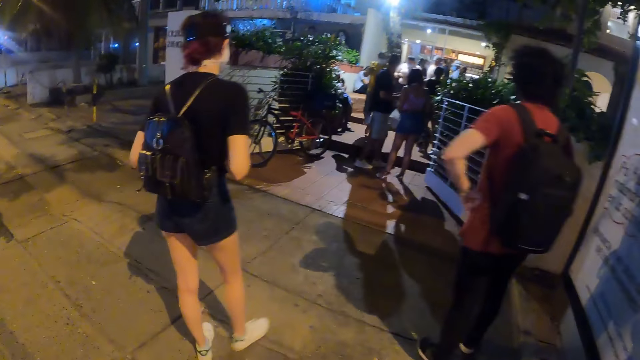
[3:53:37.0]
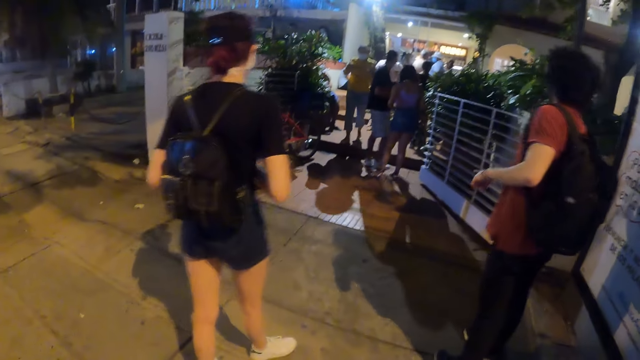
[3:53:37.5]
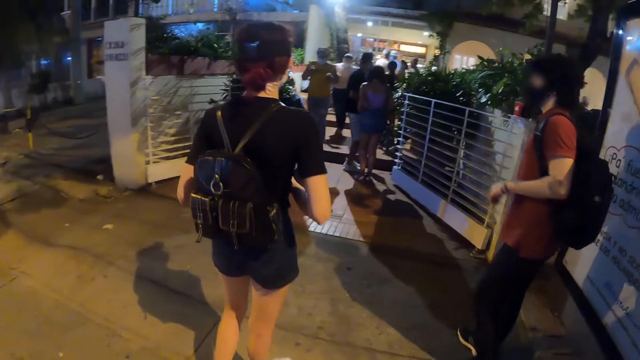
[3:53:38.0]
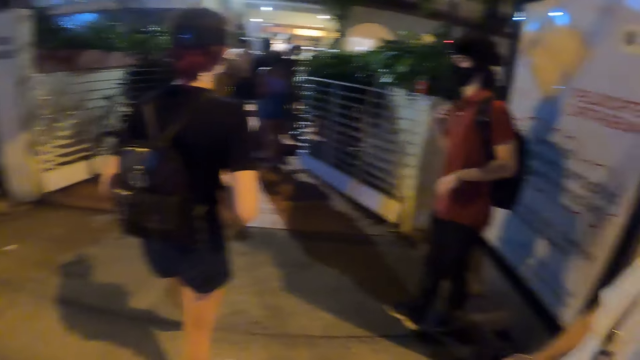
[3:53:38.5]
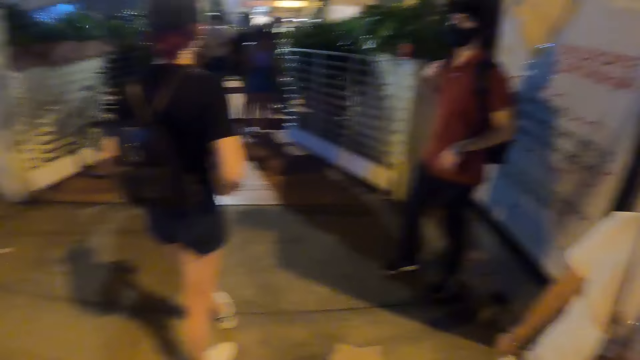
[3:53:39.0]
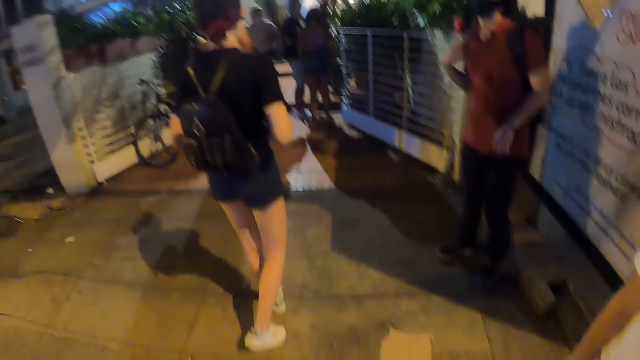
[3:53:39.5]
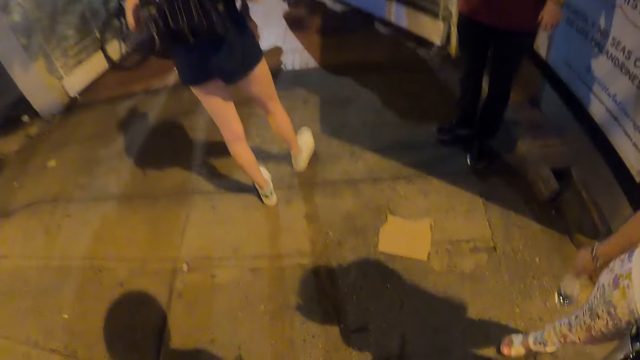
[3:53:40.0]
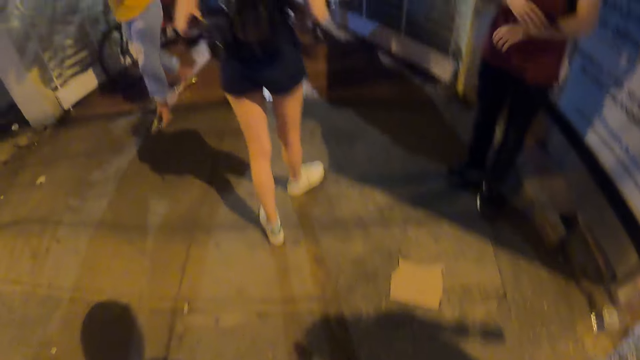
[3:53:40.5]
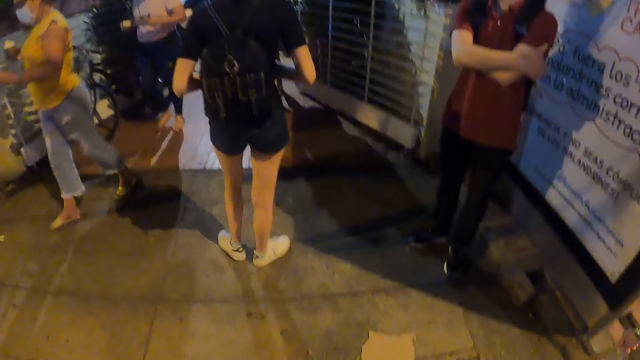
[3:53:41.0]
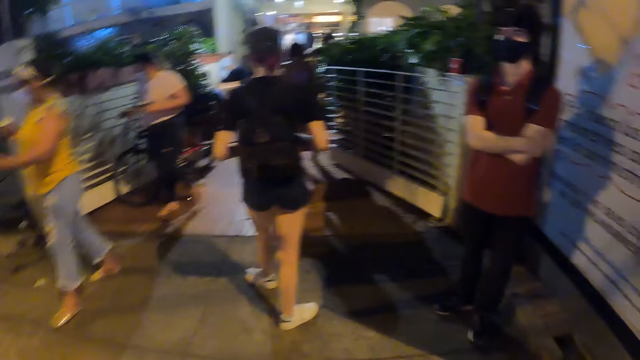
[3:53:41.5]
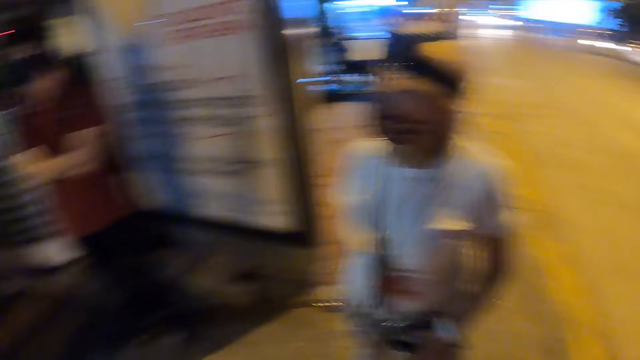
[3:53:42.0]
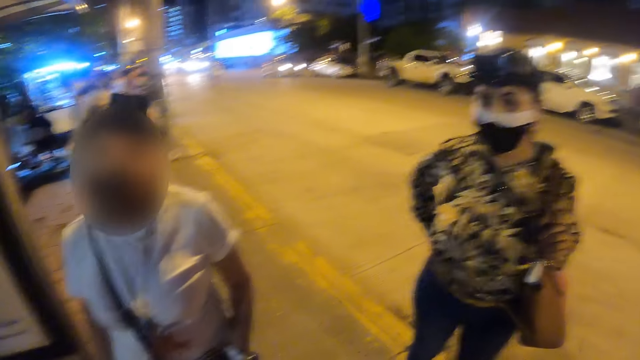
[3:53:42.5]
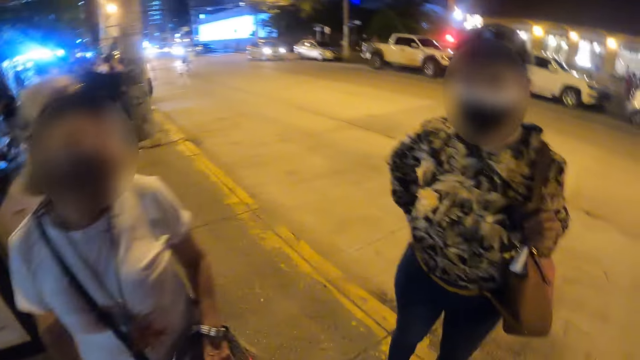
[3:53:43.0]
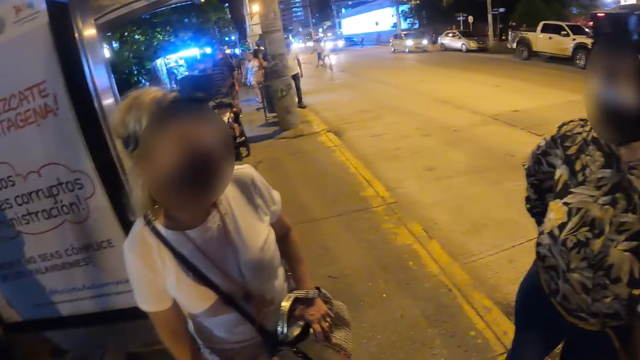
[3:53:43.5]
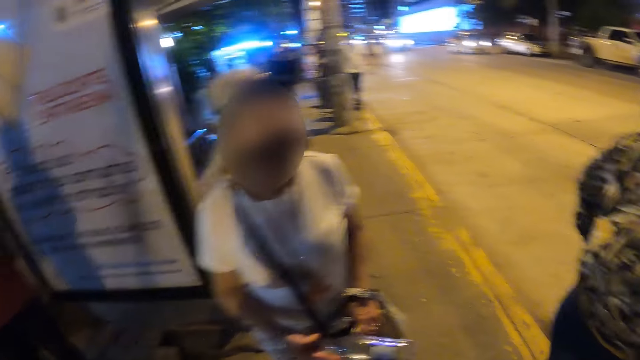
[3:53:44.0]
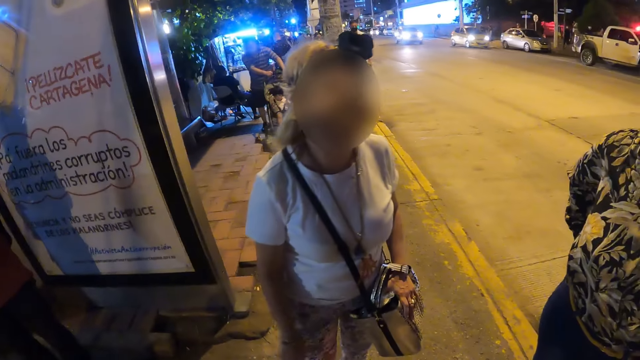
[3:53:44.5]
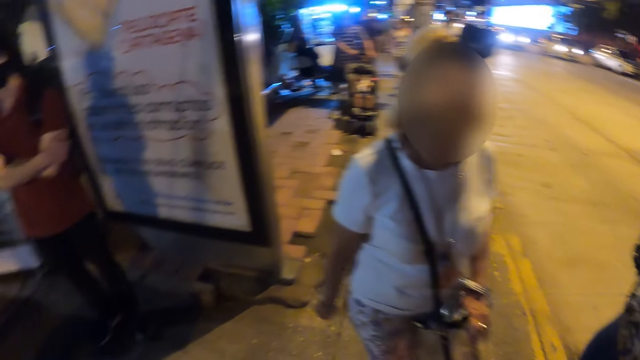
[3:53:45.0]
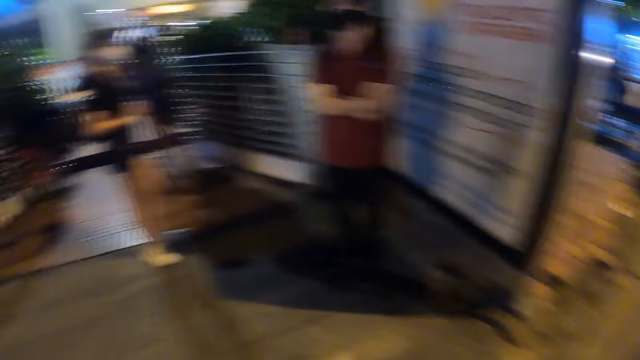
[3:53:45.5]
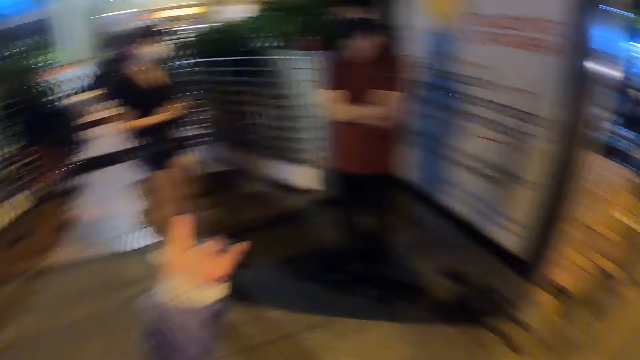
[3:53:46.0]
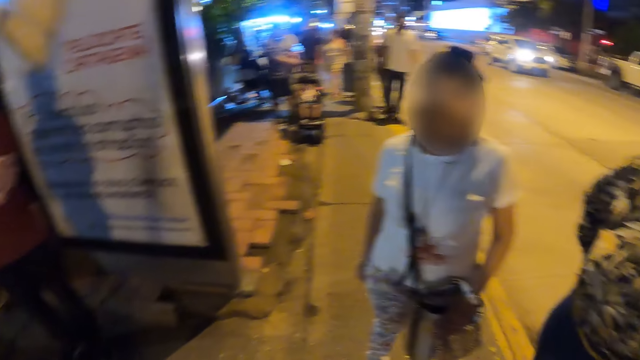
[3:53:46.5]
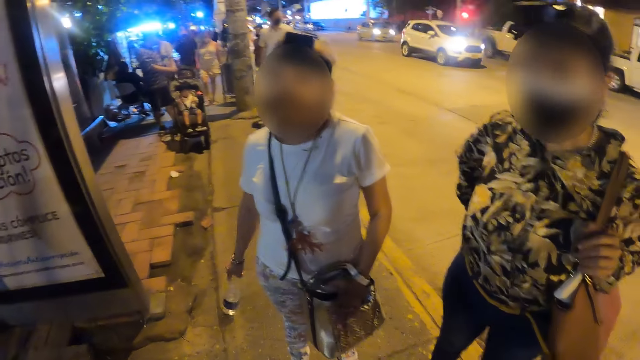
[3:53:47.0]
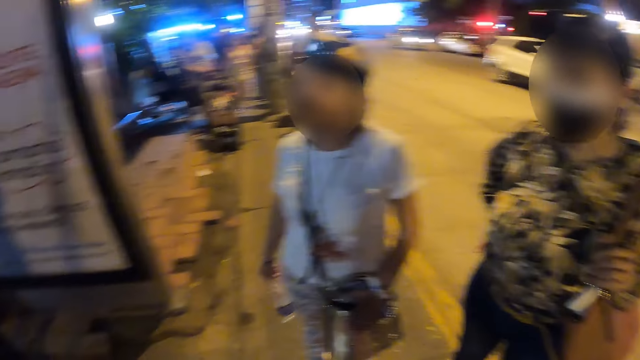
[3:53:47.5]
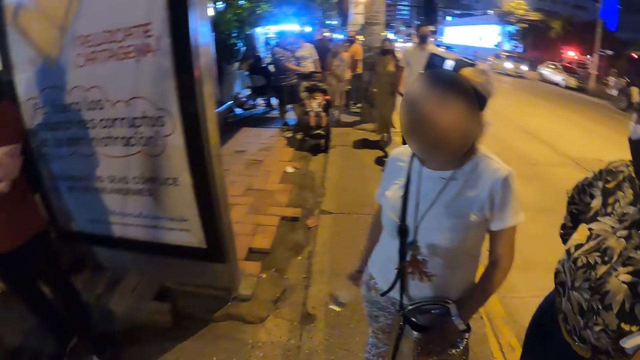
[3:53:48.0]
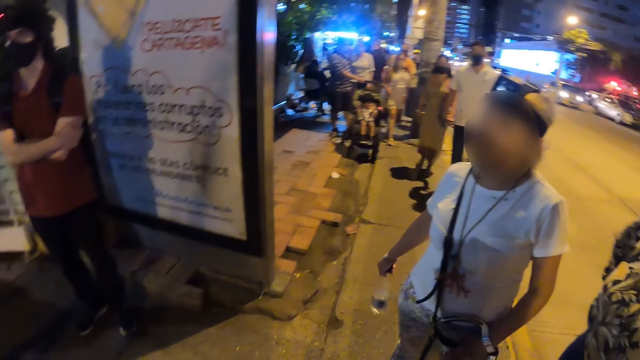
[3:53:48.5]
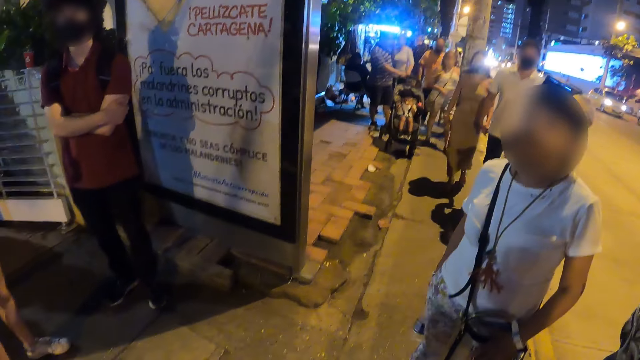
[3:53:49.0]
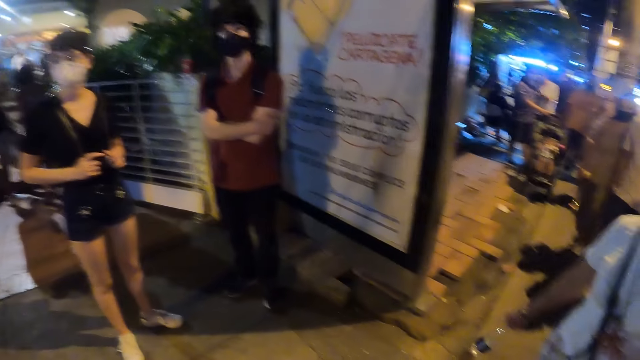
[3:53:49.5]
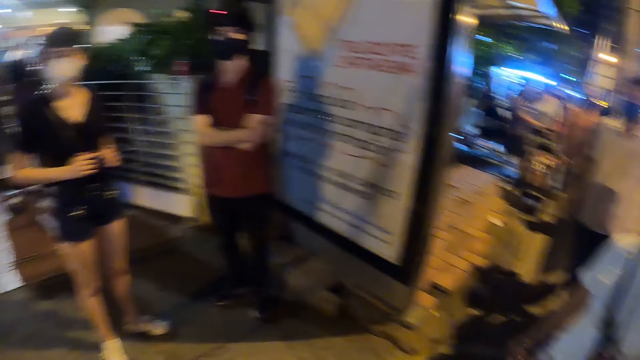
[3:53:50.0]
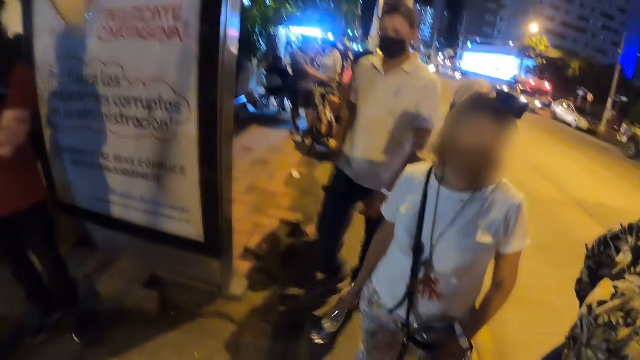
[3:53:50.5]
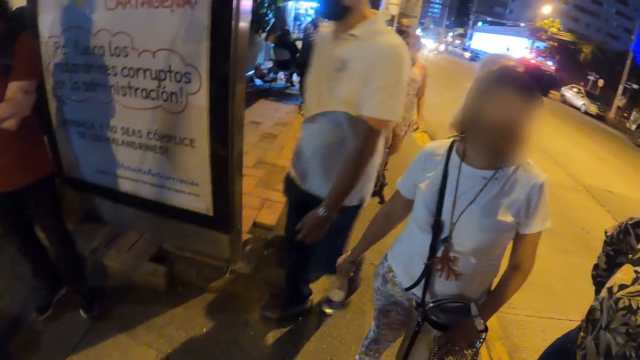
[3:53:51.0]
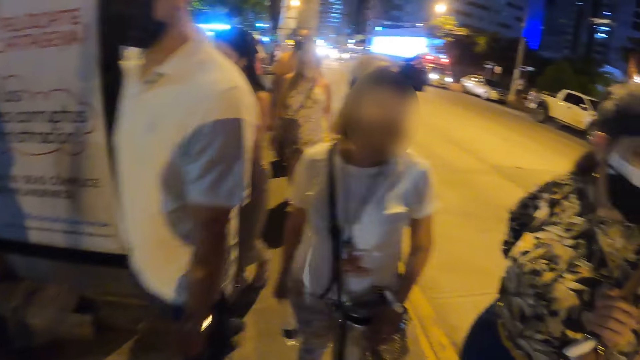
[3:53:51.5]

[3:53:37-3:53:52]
A man pulls on his bag. A woman walks towards the gate. The camera wearer stops on the pathway. They look around the road. They interact with another woman and a lady. They turn towards the gate, point at the first woman, and turn towards the other woman and the lady. They interact with the other woman and the lady on the pathway. They look around the road.

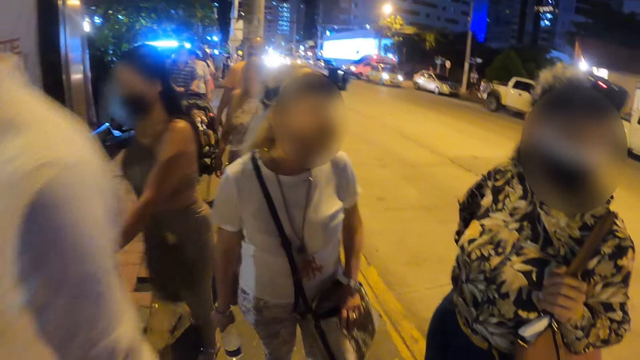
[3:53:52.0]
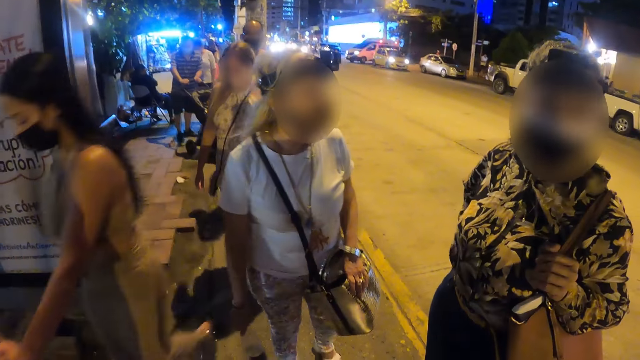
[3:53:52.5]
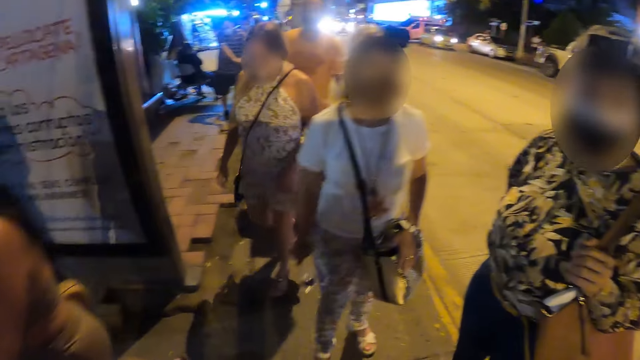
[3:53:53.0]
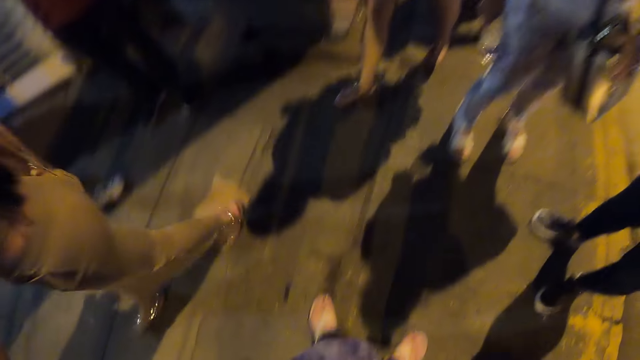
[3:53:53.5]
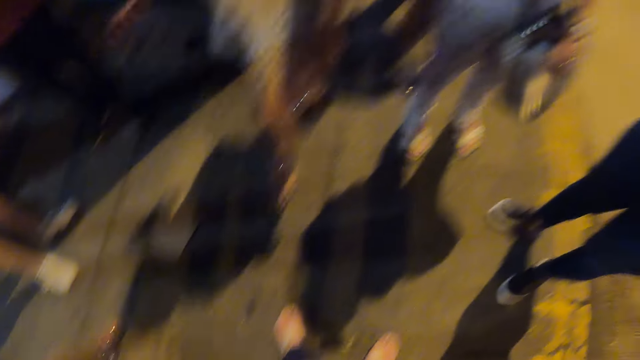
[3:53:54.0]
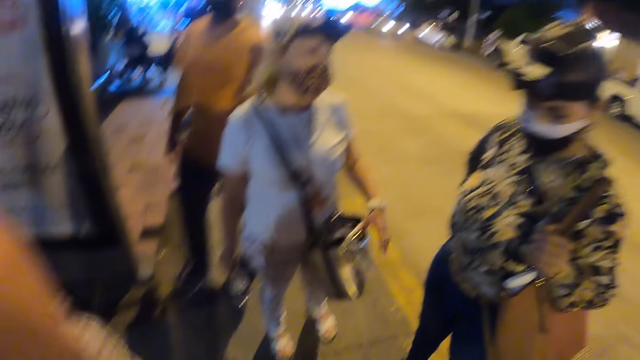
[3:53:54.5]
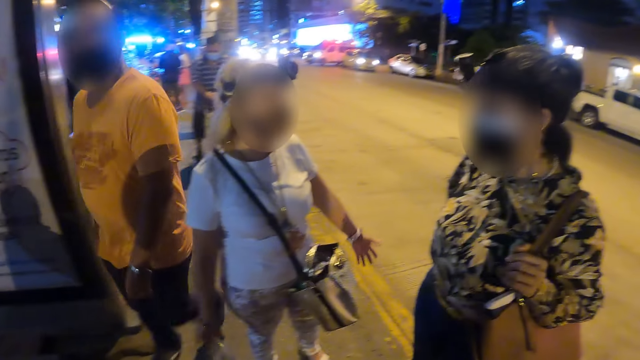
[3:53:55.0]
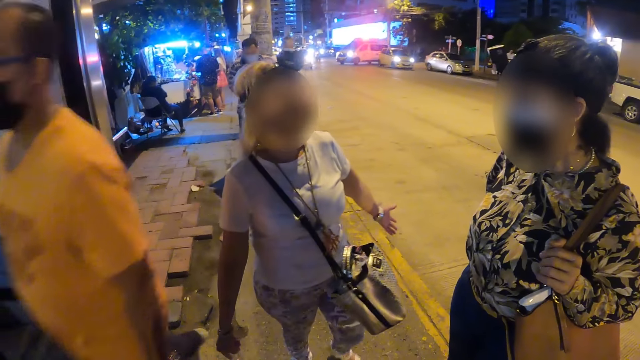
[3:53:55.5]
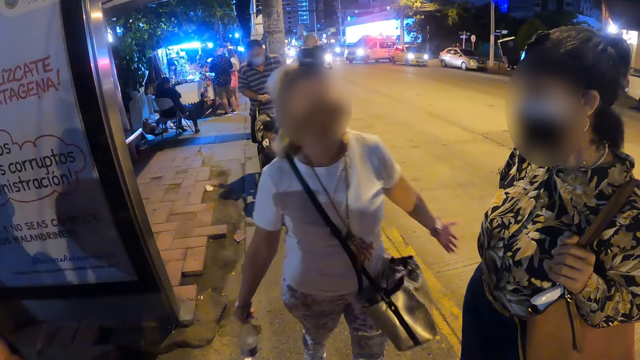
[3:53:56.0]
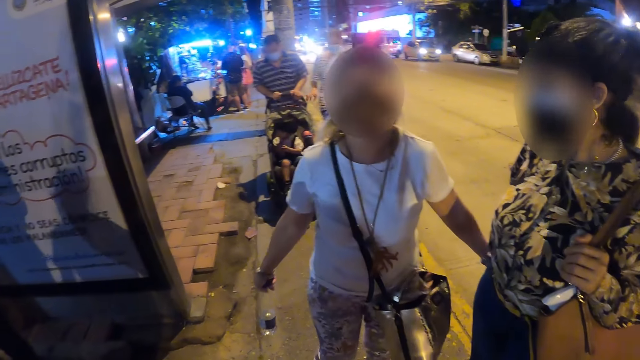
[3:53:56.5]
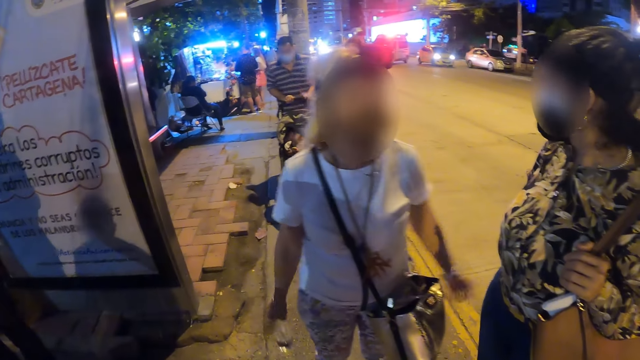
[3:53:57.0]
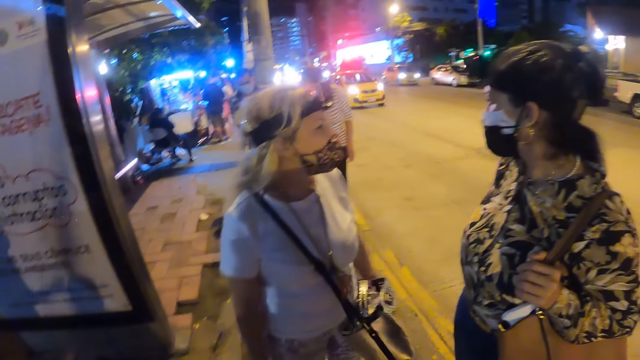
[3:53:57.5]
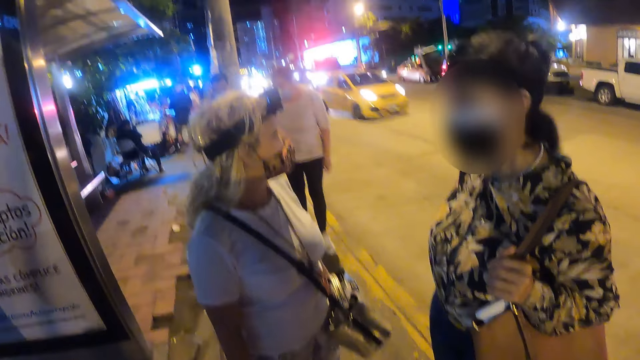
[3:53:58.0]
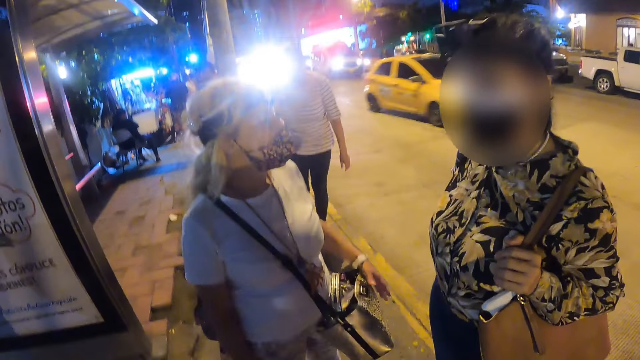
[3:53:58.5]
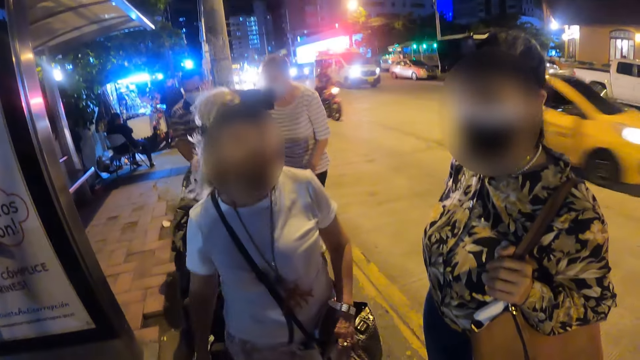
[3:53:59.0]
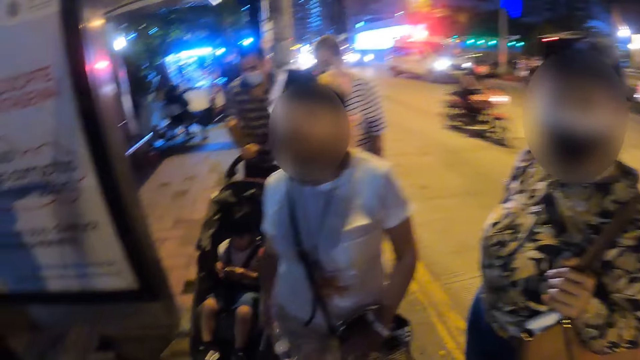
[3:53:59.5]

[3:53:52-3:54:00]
A woman interacts with another woman.
